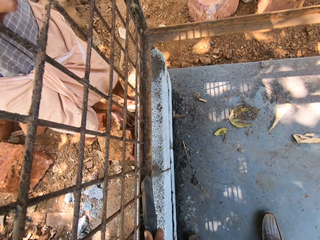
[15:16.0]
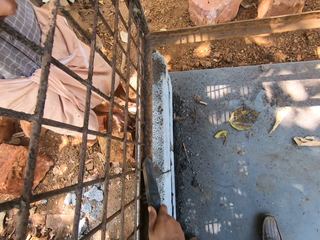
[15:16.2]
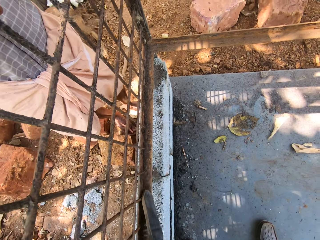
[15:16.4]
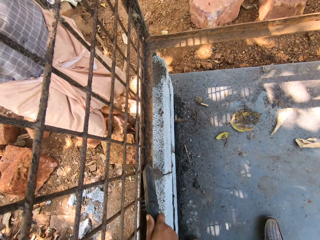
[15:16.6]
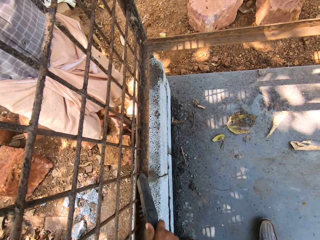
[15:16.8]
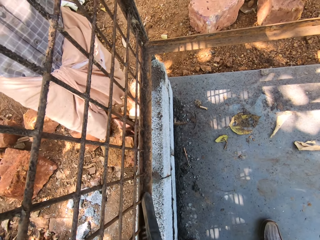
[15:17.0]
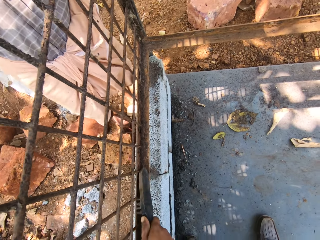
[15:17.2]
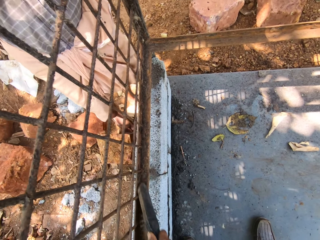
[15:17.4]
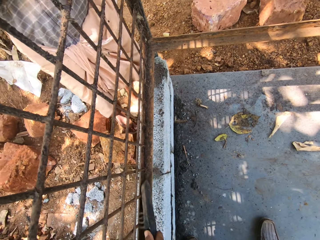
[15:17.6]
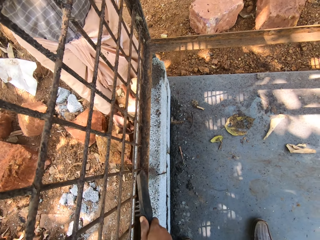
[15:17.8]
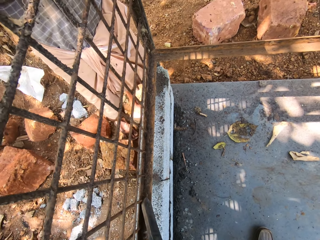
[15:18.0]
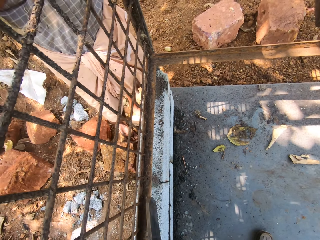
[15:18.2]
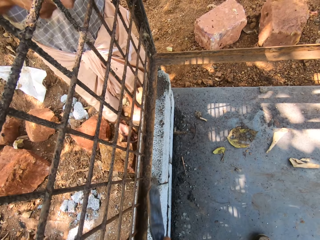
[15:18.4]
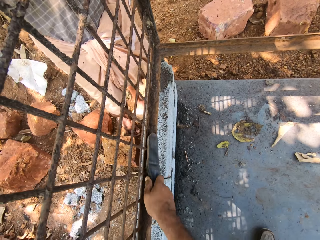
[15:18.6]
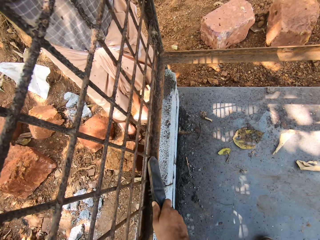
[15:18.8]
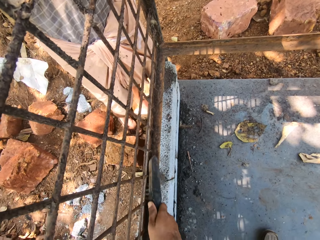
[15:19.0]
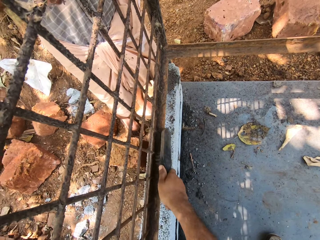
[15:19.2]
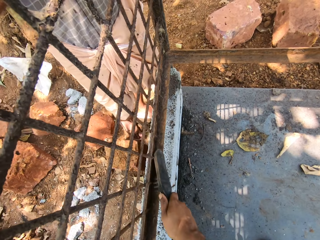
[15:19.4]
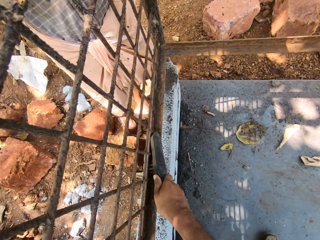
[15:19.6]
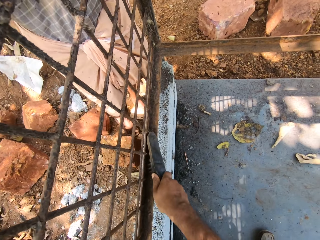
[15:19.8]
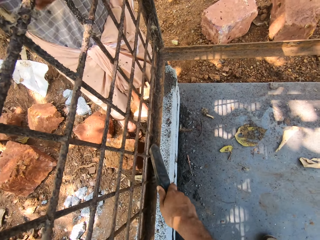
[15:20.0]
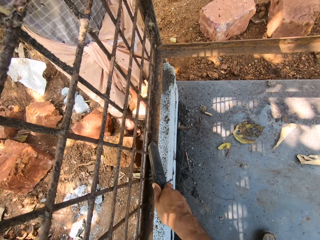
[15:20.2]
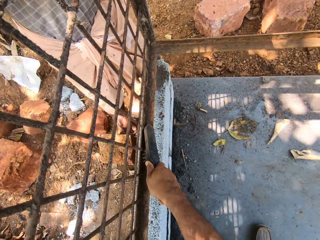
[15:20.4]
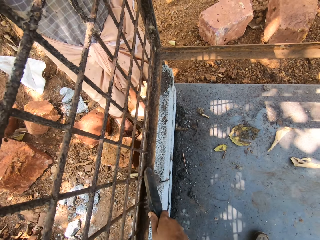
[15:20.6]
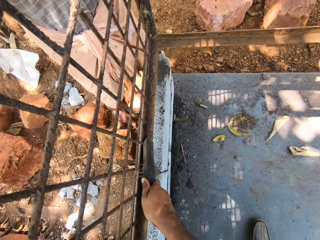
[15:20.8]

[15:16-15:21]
The camera wearer brushes the metal frames with the brush.

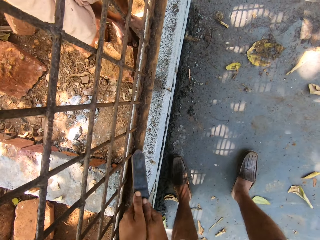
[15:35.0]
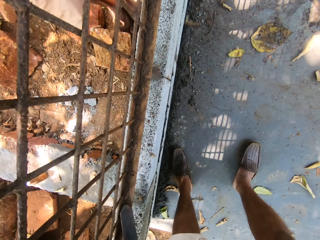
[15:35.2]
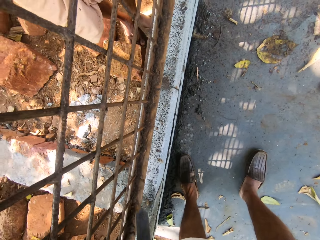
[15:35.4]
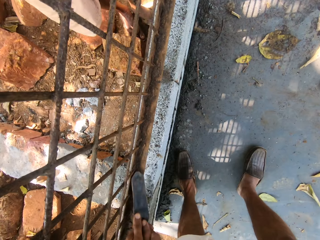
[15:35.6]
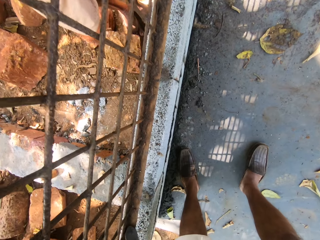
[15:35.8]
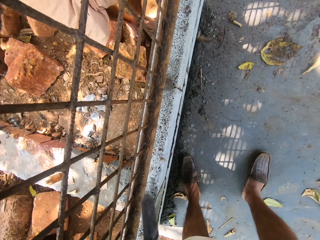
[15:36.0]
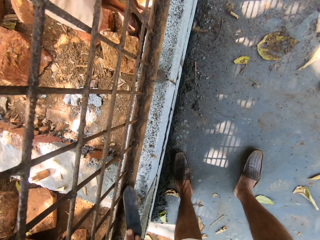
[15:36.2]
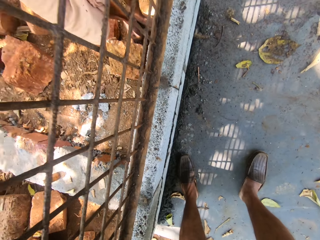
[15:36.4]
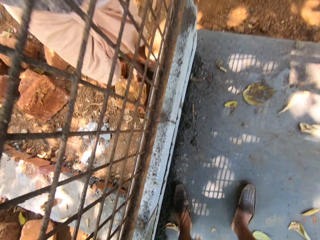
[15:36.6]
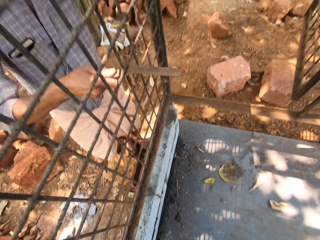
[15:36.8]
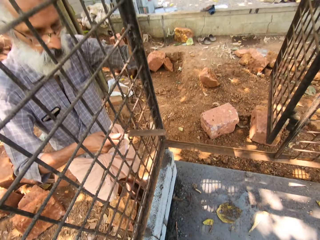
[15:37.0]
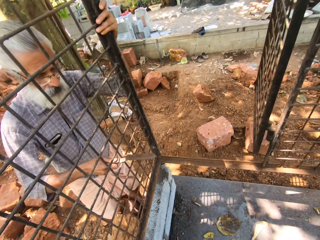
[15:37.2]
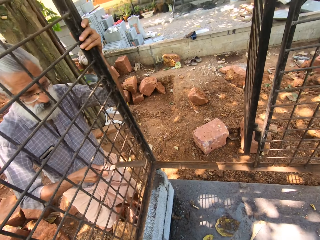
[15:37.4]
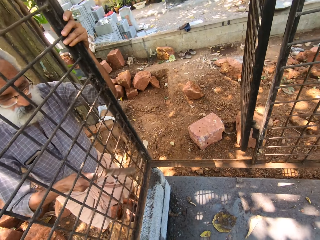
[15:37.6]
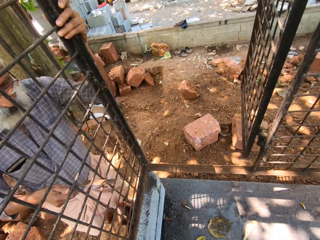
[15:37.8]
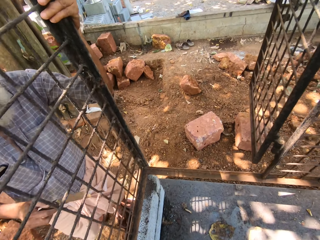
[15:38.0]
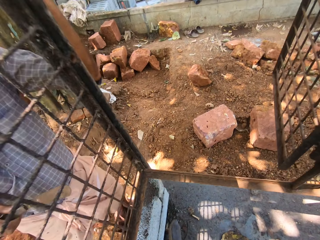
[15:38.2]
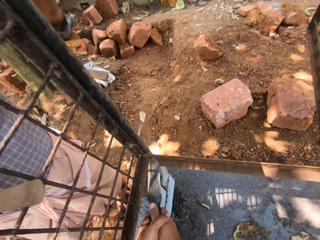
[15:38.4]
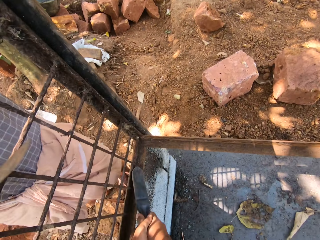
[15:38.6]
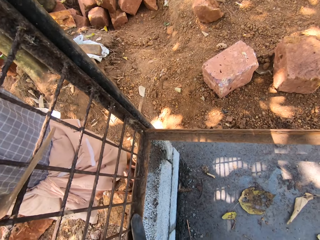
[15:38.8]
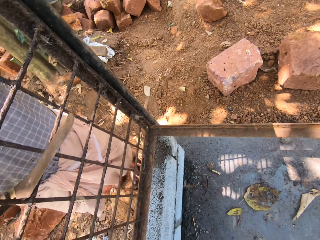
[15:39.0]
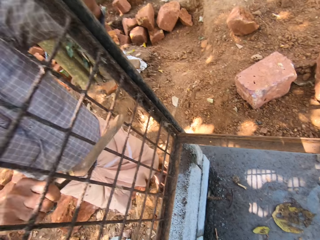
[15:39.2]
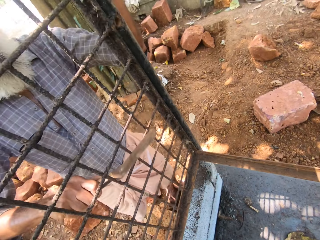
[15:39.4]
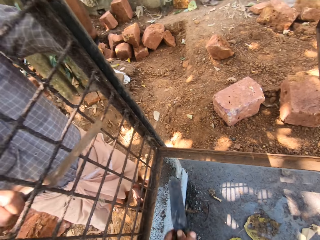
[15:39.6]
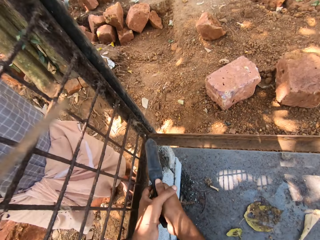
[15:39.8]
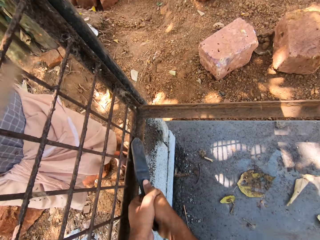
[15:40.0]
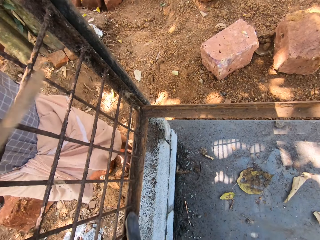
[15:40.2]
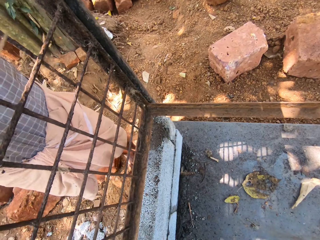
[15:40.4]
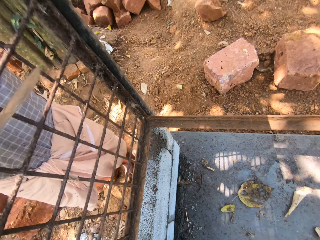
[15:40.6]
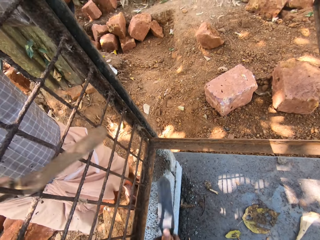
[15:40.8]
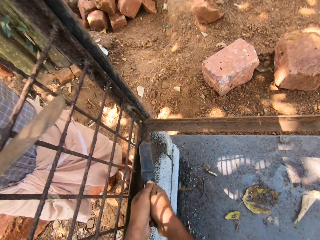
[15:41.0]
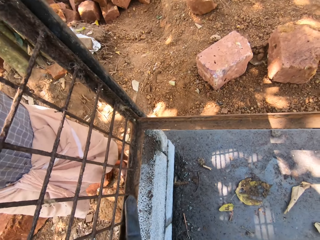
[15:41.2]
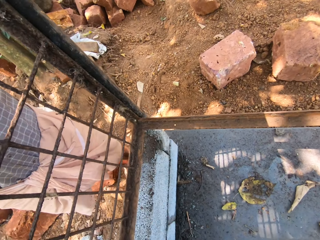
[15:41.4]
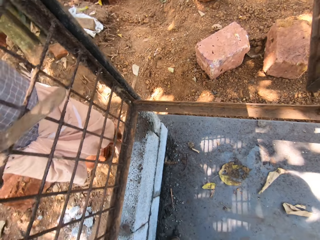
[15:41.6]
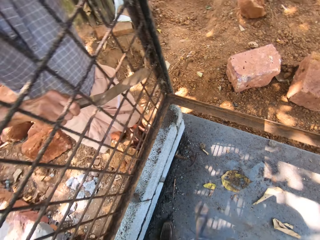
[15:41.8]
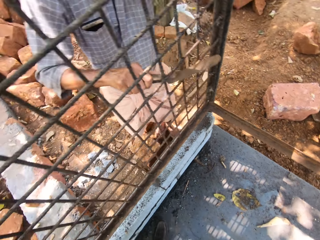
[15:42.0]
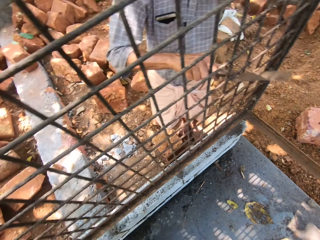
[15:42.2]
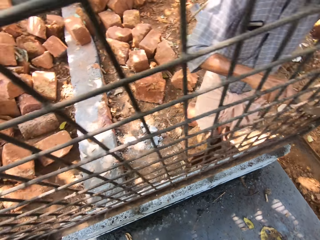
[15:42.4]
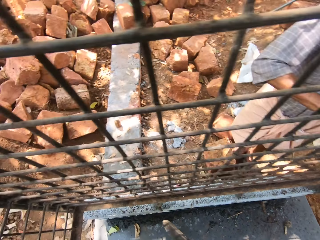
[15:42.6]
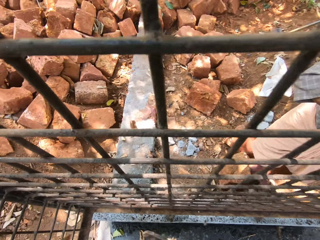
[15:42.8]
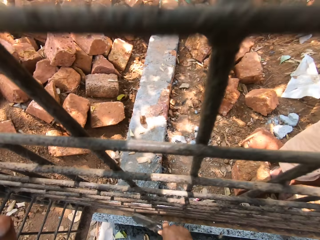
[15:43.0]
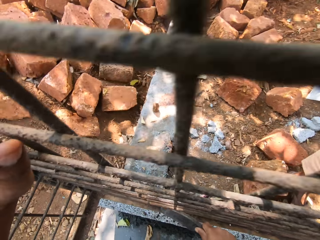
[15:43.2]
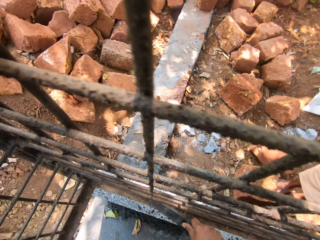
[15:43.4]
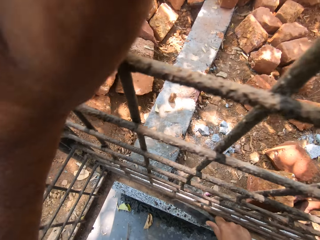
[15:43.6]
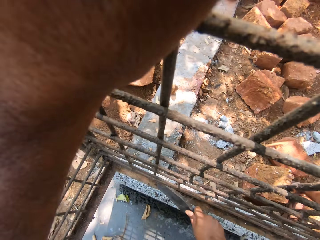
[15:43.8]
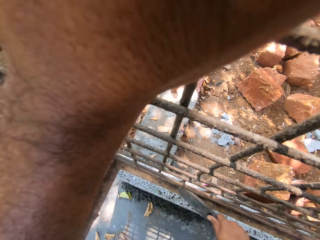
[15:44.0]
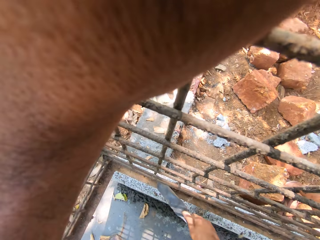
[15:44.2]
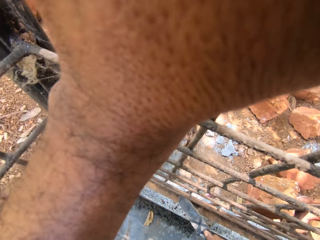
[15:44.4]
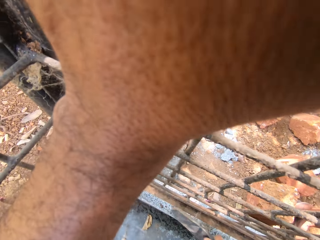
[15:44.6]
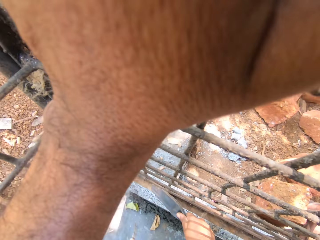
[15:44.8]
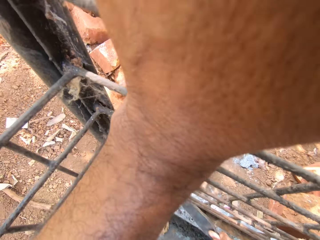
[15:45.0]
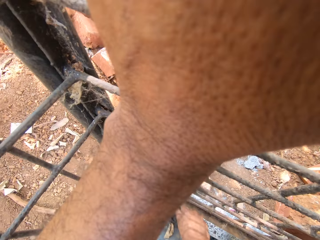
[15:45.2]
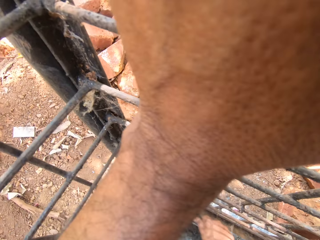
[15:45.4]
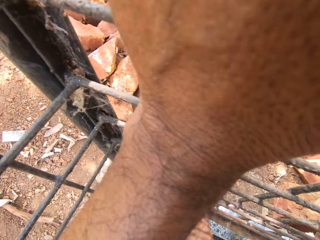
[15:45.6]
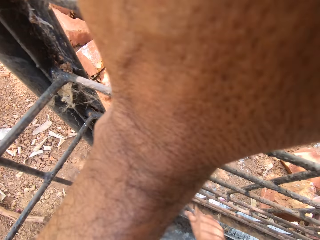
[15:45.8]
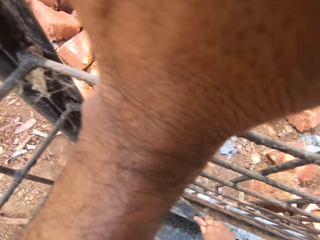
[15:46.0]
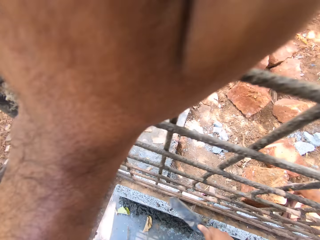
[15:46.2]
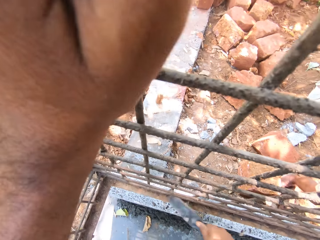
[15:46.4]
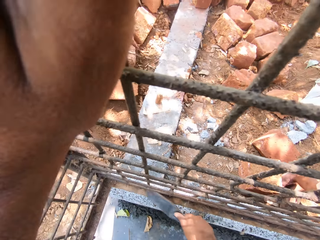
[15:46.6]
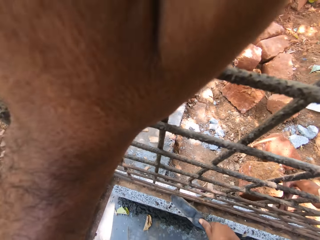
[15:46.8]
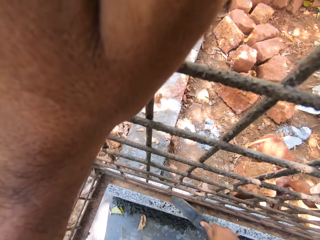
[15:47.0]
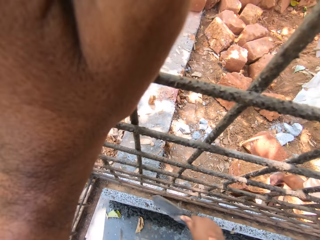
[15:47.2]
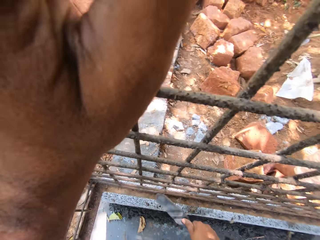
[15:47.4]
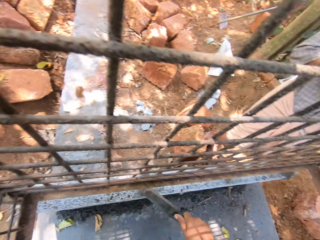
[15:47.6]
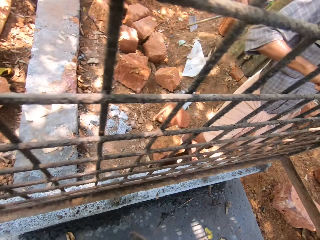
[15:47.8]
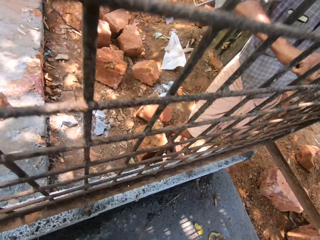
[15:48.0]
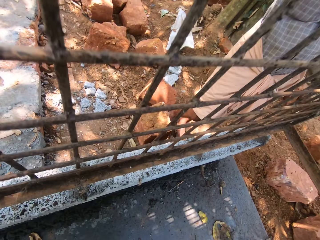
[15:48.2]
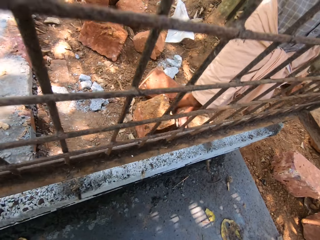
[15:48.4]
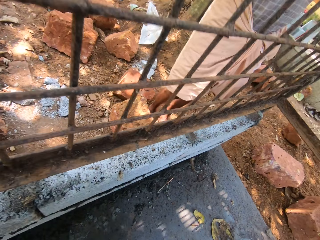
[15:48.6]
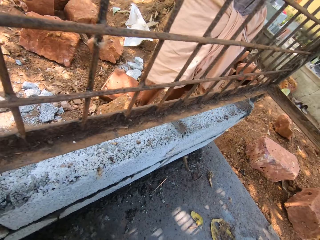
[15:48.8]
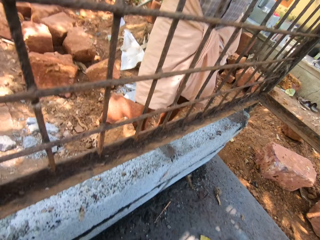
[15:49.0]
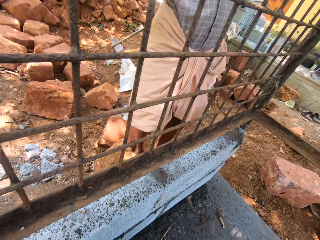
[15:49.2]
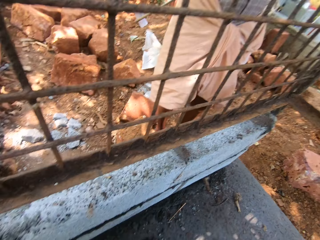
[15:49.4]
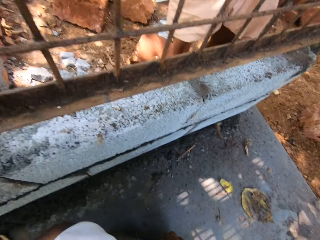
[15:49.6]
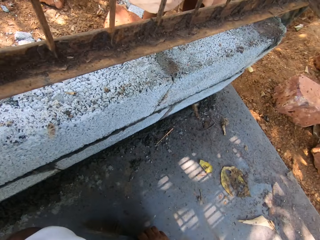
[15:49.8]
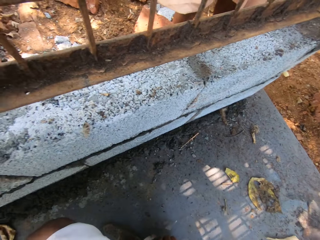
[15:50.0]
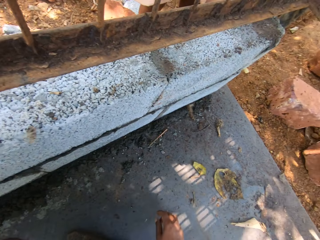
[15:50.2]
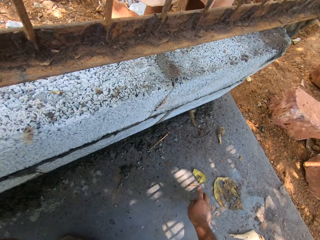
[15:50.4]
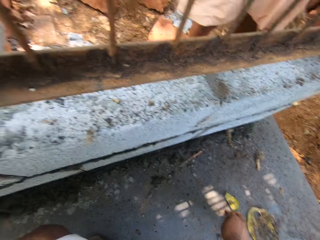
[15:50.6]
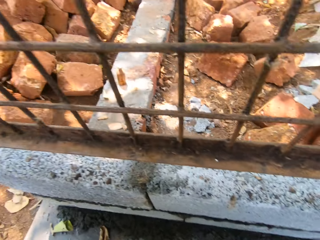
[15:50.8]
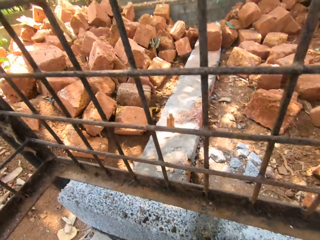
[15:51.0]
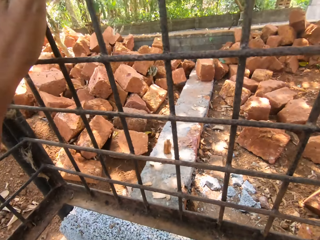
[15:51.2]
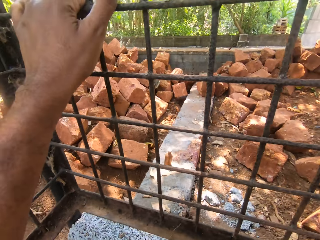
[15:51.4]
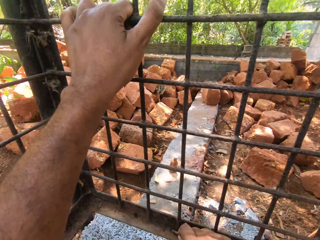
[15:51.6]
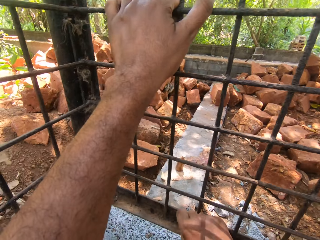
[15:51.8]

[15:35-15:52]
The camera wearer stands up. They look around. They bend towards the concrete. They clean the cage with the hand broom. They clean it again. A man removes dirt from the cage with the scraper. The camera wearer moves to another side of the cage. They look around. They clean the cage with the hand broom. They hold the metal frame with the left hand. They squat. They place the hand broom on the concrete and reach for the wire.
